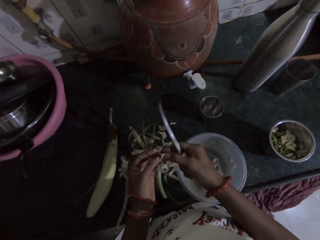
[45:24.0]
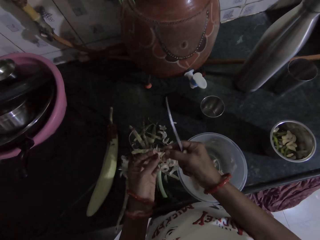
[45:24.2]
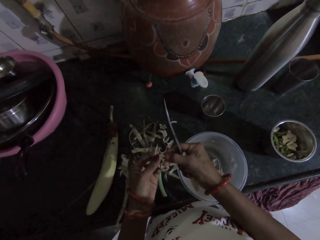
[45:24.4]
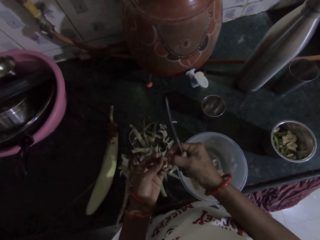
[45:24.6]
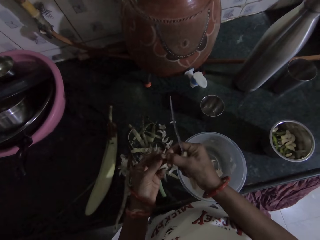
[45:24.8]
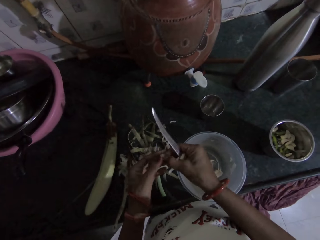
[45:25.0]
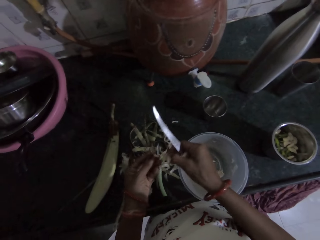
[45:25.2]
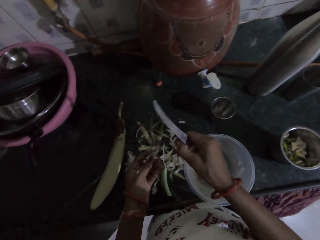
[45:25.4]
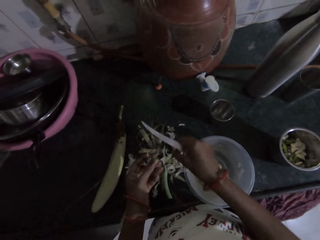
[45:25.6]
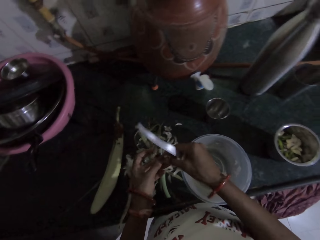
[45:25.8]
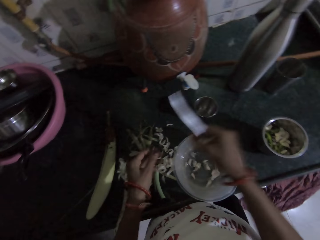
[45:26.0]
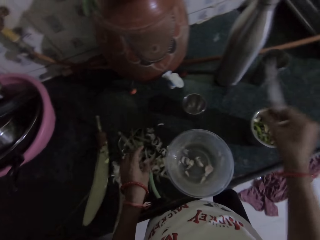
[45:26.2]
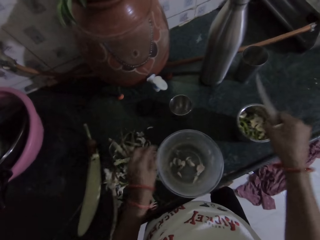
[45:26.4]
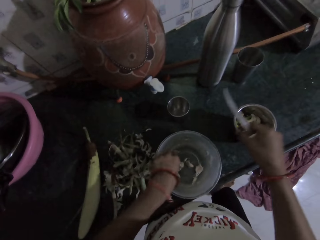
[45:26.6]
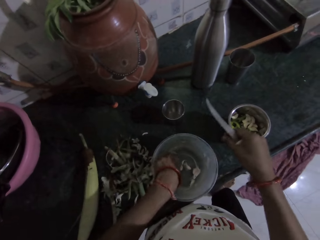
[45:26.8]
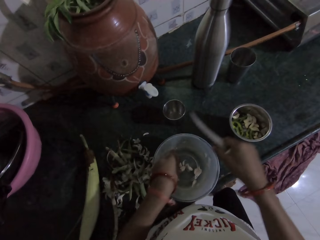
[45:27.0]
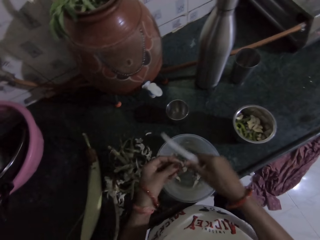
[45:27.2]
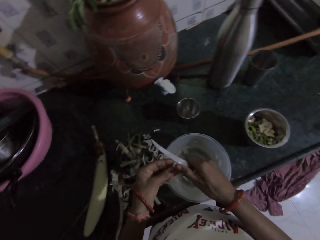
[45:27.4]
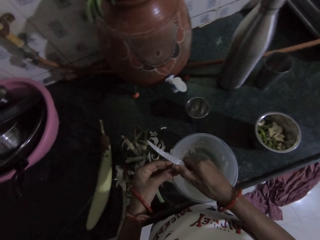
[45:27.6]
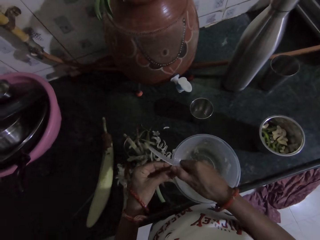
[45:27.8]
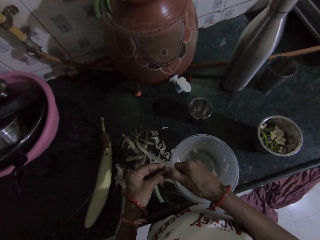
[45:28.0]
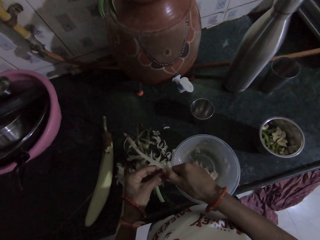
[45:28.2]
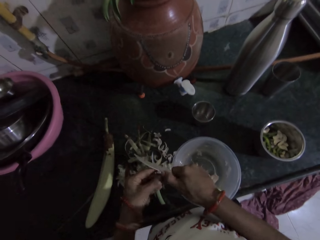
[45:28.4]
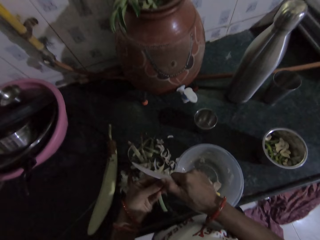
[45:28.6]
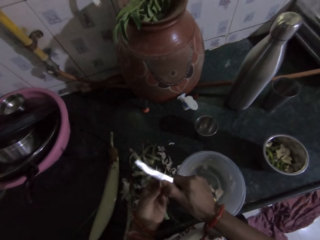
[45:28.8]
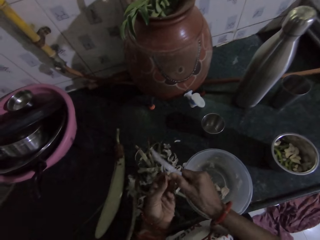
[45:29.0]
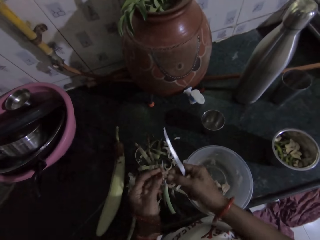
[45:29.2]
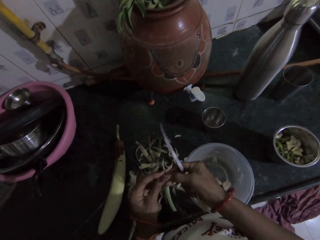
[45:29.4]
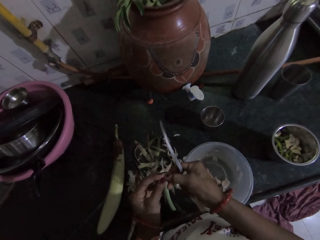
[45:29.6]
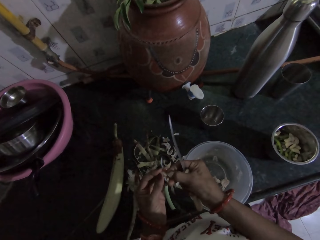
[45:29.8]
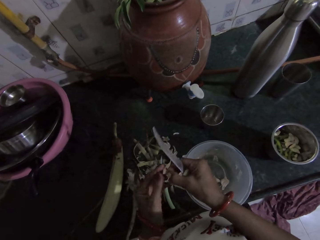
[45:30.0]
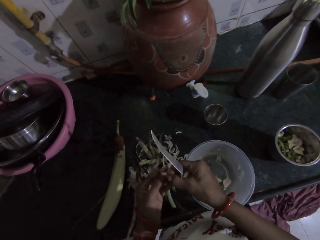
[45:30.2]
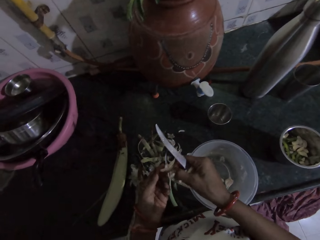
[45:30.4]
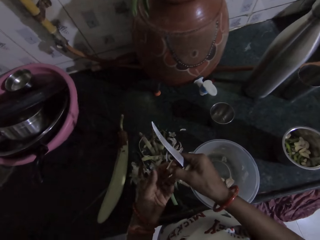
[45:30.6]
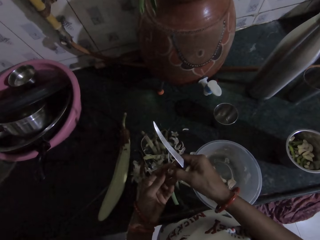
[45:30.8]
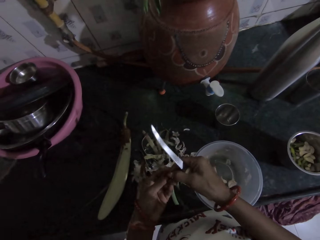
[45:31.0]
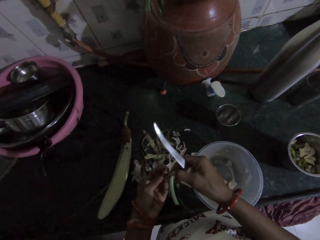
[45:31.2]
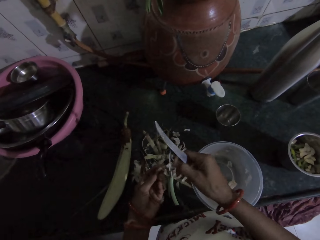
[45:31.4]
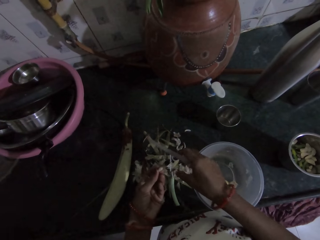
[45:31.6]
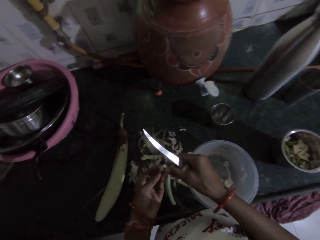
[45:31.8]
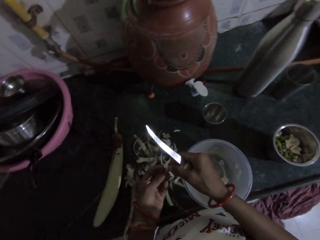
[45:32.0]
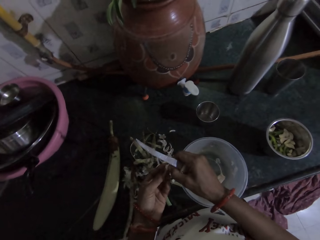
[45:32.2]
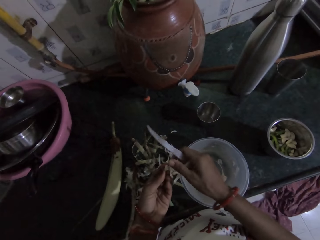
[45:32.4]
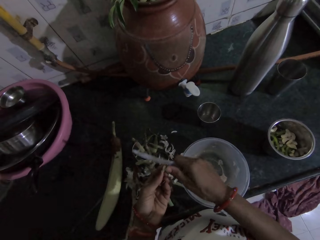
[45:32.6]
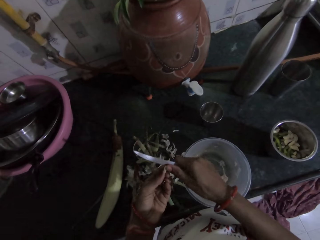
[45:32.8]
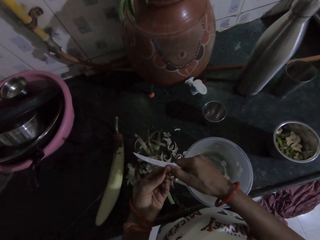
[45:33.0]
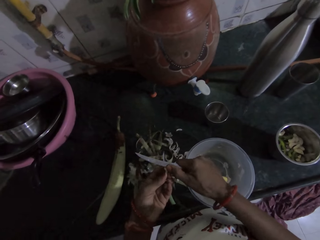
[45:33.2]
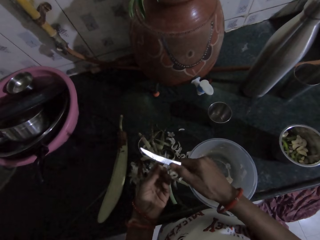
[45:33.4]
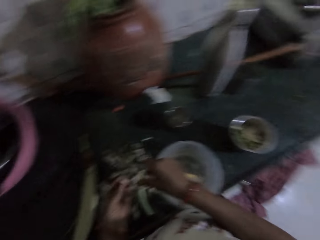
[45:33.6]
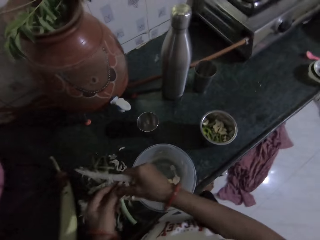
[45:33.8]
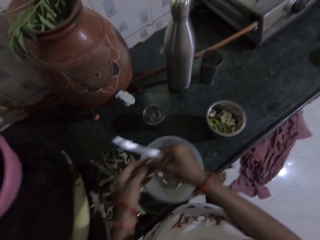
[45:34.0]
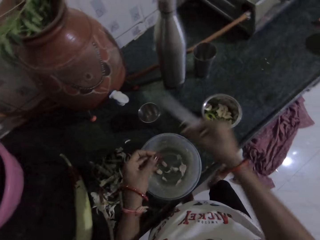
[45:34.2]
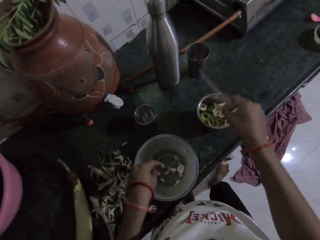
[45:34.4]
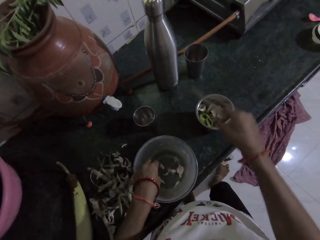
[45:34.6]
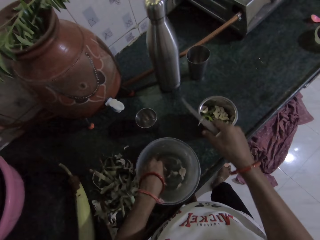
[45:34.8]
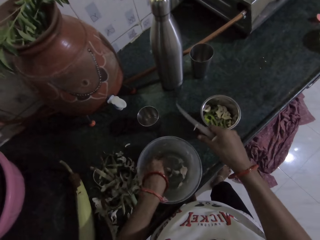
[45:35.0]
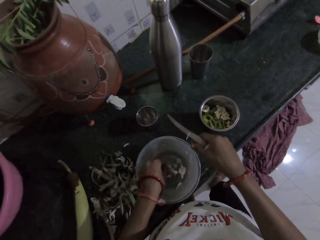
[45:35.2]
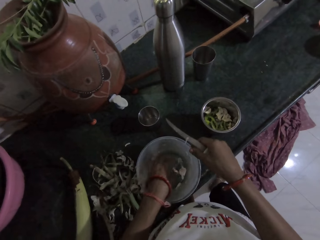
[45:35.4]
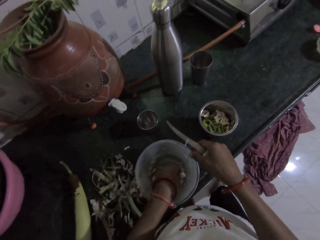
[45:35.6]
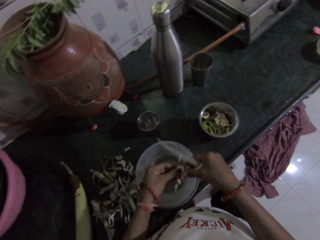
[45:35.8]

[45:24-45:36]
The camera wearer drops the garlic peel from the knife in her right hand on the countertop. She peels the garlic in her left hand with her right hand. She drops the garlic peel from the knife on the countertop. She passes the peeled garlic from her left hand to her right hand. She drops the peeled garlic in the blender container on the countertop with her right hand. She picks a garlic from the container on the countertop with her left hand. She peels the garlic in her left hand with the knife in her right hand. She peels the garlic in her left hand with her right hand. She shakes off the garlic peel from her right hand. She peels the garlic in her left hand with her right hand. She peels the garlic in her left hand with the knife in her right hand. She removes the garlic peel from the knife with her right hand. She passes the peeled garlic from her left hand to her right hand. She drops the peeled garlic in the blender container on the countertop with her right hand. She touches a garlic in the container on the countertop with her right hand. She picks a garlic from the container on the countertop with her left hand.

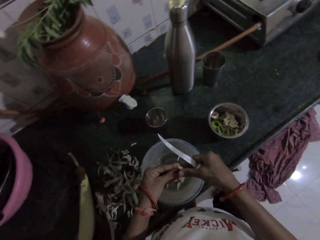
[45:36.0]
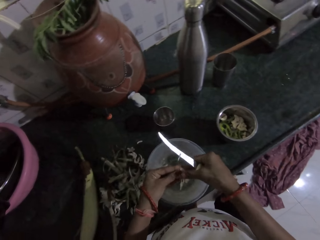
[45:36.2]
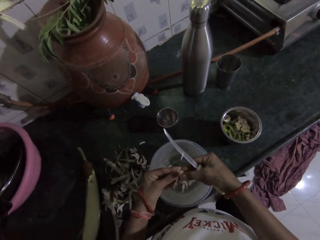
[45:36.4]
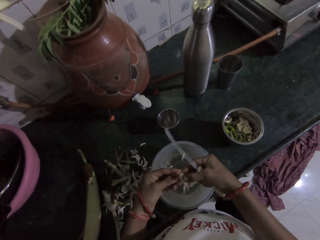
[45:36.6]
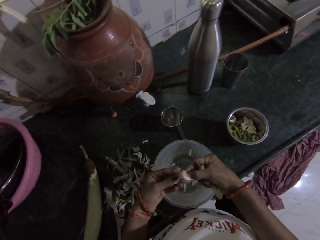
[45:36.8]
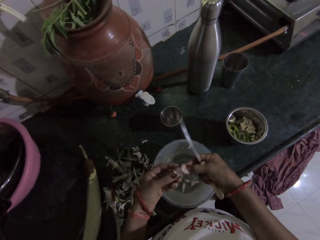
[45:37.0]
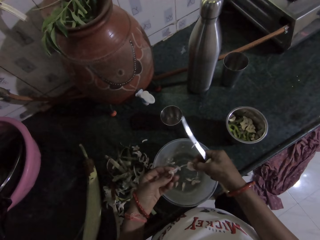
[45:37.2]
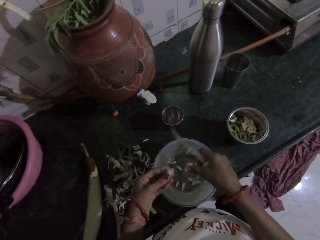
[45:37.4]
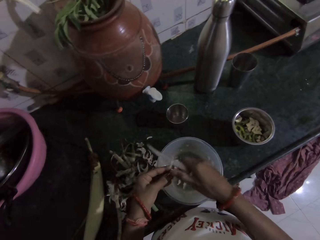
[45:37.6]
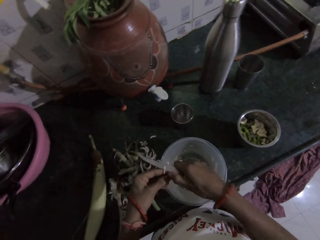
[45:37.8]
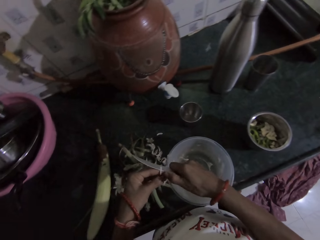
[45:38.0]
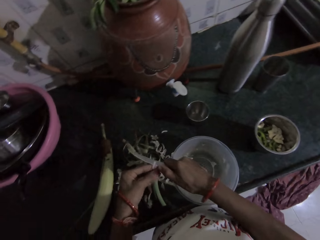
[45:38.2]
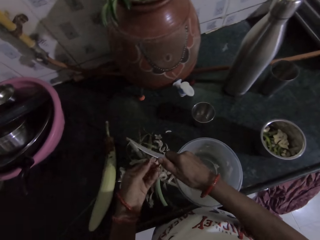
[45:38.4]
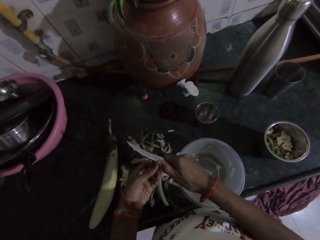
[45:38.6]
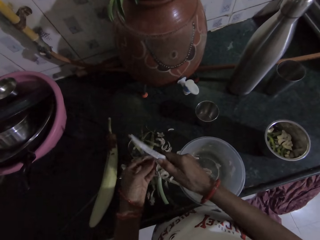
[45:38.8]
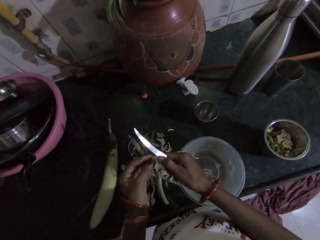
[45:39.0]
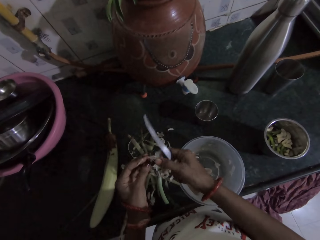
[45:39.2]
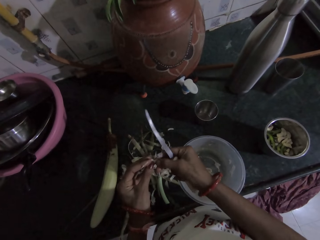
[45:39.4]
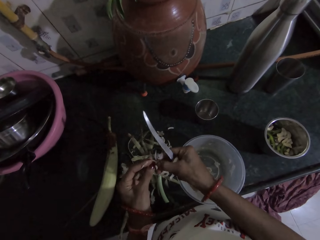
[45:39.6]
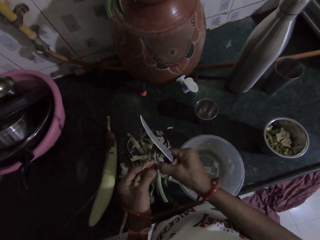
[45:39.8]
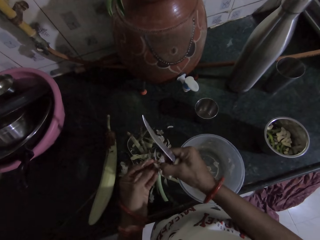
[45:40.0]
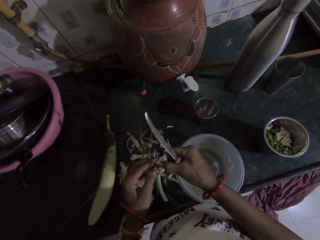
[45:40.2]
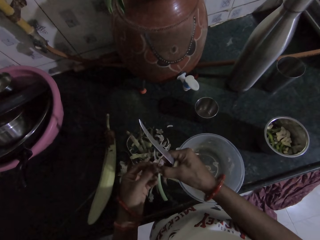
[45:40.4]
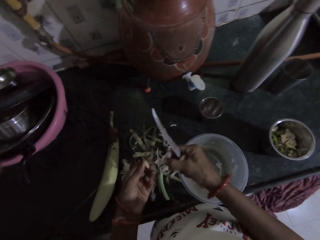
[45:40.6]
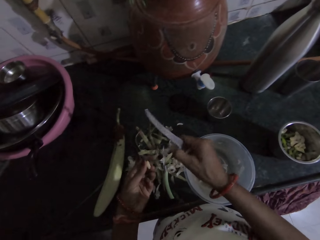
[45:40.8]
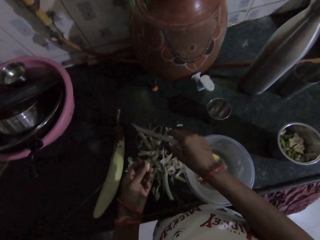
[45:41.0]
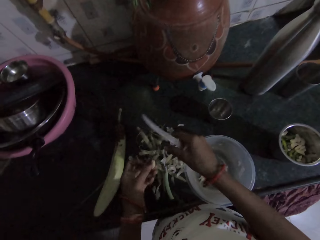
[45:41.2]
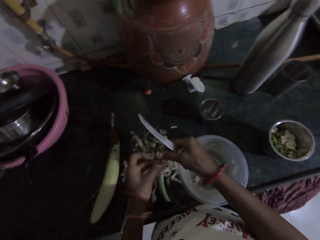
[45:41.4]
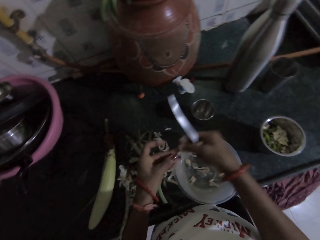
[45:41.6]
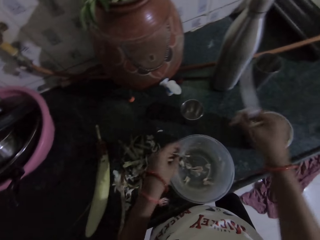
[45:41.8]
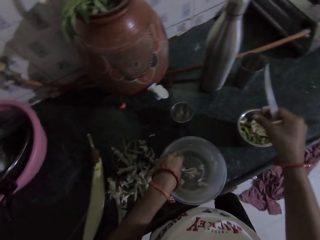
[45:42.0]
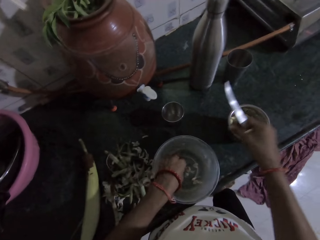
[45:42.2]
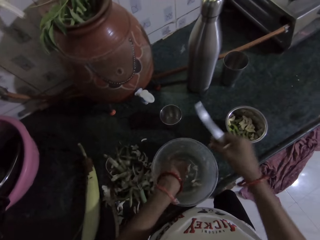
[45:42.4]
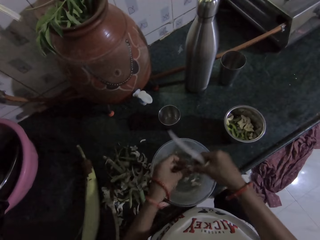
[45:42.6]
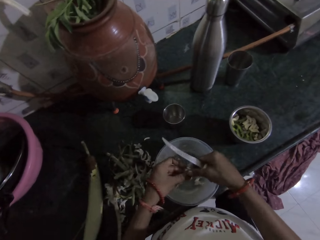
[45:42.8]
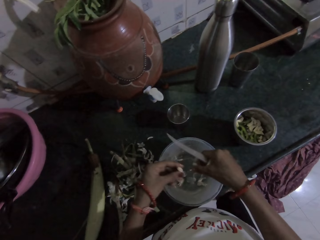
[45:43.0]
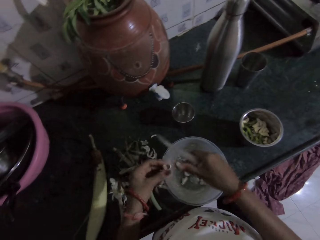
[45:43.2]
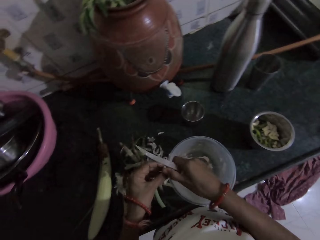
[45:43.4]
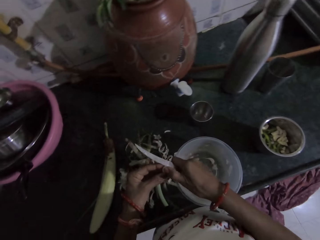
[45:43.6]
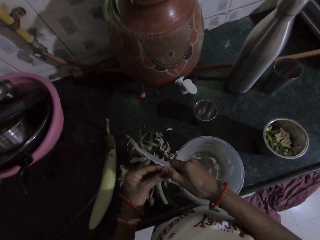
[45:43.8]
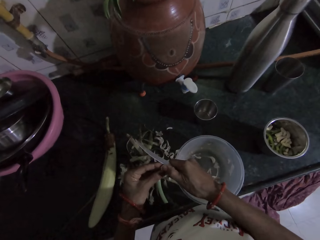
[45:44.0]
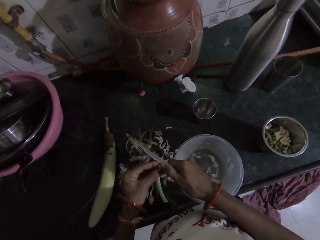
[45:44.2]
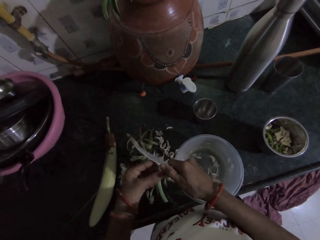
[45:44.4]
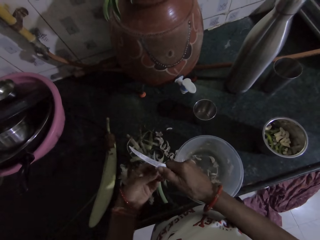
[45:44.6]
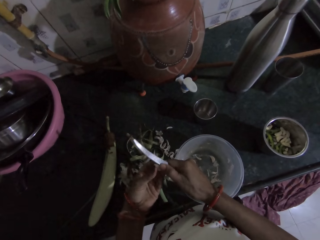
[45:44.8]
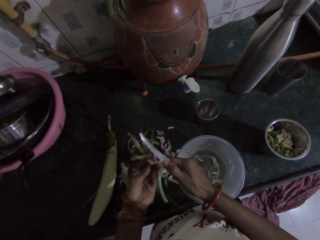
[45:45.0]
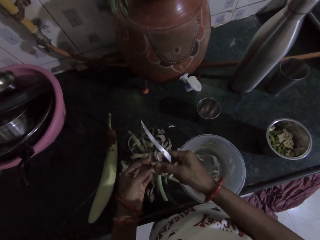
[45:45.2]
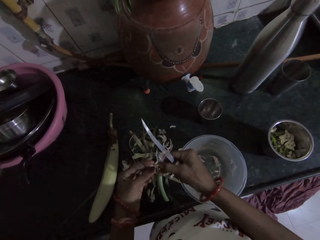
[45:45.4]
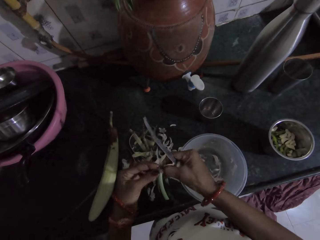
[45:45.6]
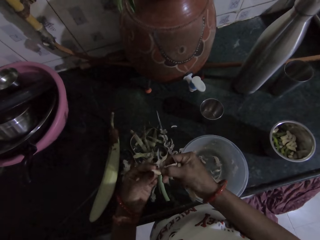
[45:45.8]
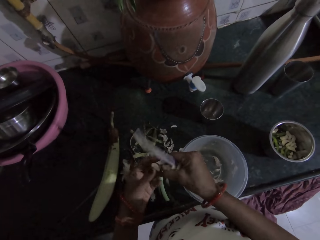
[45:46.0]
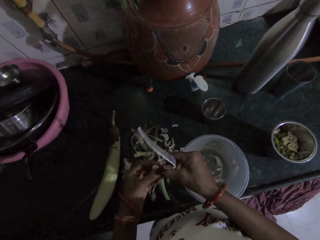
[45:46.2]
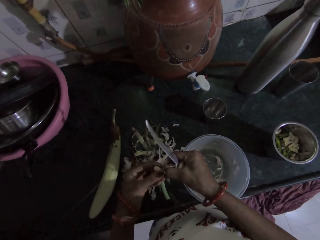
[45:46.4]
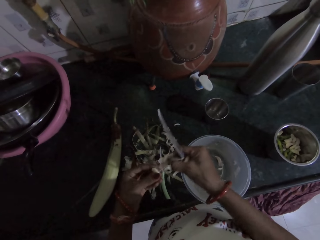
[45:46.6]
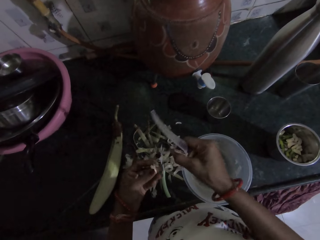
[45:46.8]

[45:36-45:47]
The camera wearer divides the garlic with her hands. She drops a part of the garlic in the container on the countertop with her right hand. She peels the garlic in her left hand with the knife in her right hand. She peels the garlic in her left hand with her right hand. She drops the garlic peel in her right hand on the countertop. She passes the peeled garlic from her left hand to her right hand. She drops the peeled garlic in the blender container on the countertop with her right hand. She picks a garlic from the container on the countertop with her left hand. She divides the garlic with her hands. She drops a part of the garlic in the container on the countertop with her right hand. She peels the garlic in her left hand with the knife in her right hand. She peels the garlic in her left hand with her right hand.
